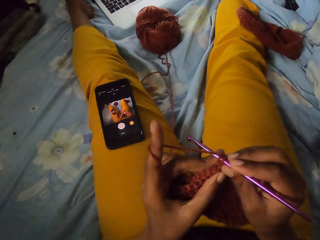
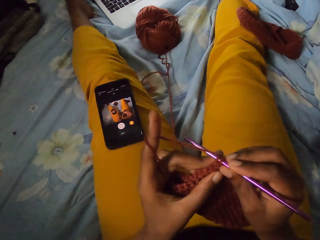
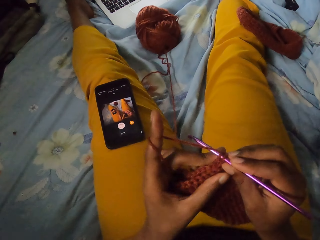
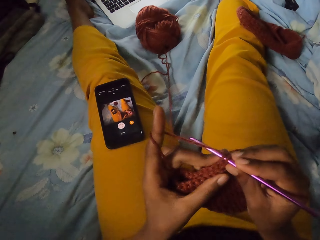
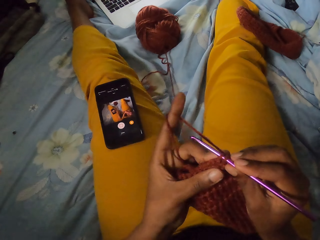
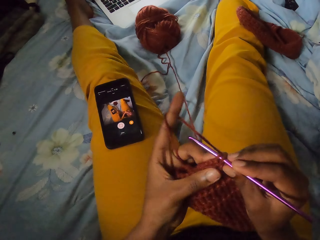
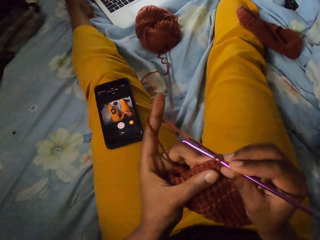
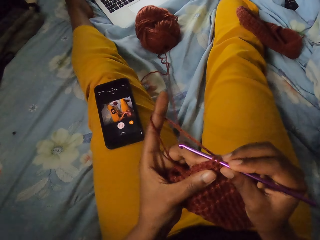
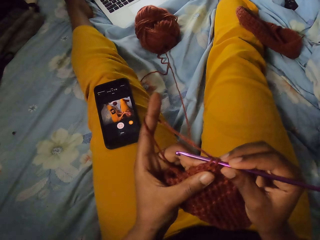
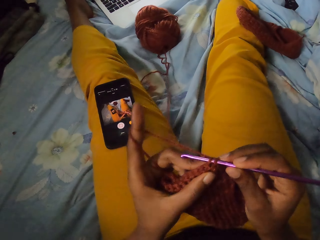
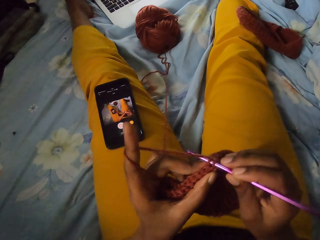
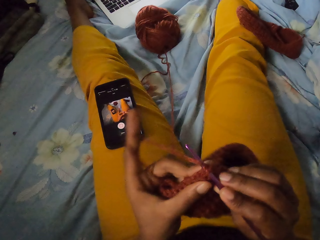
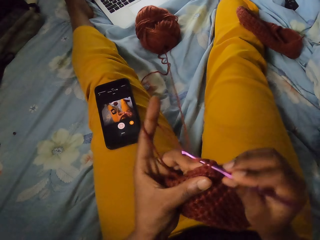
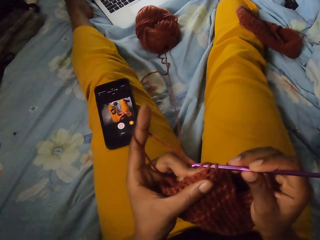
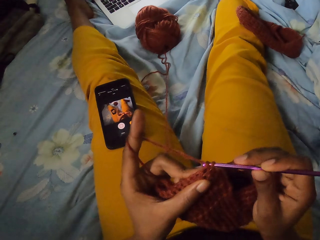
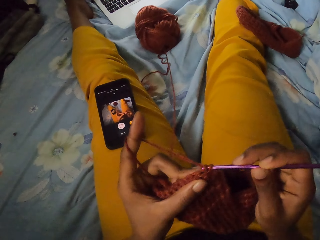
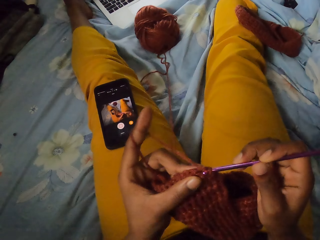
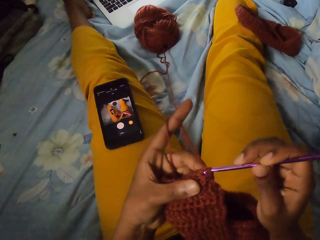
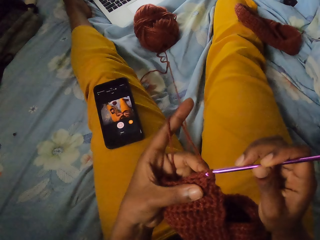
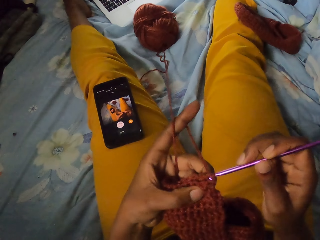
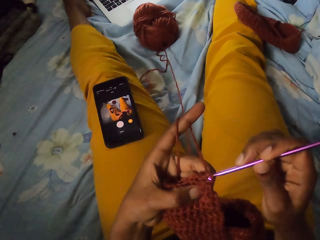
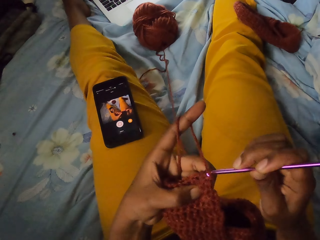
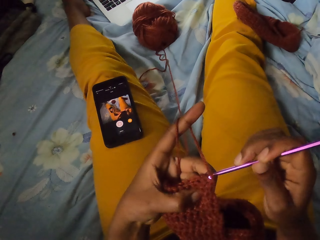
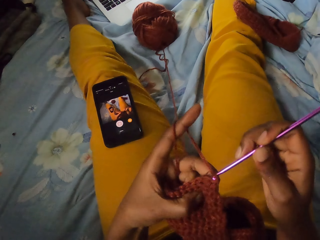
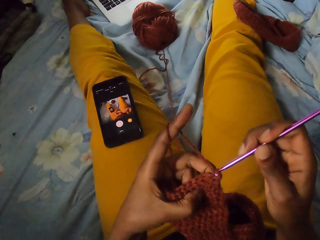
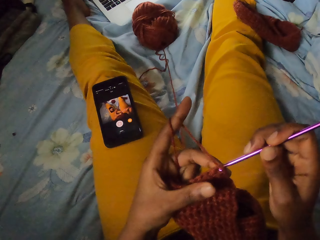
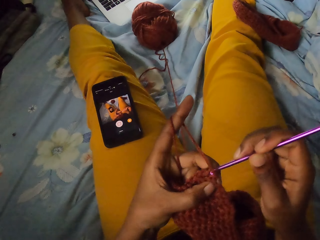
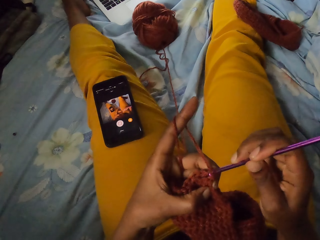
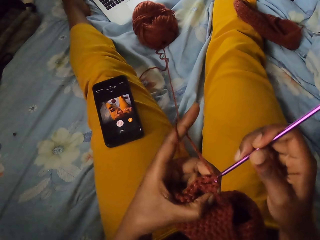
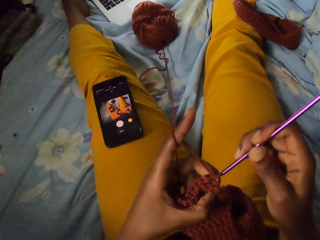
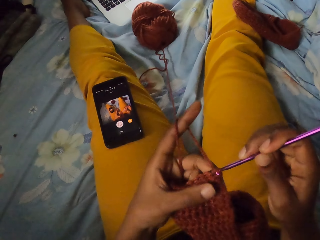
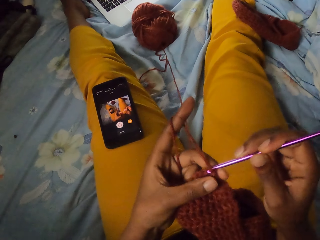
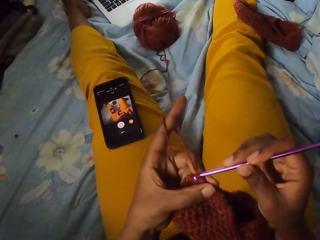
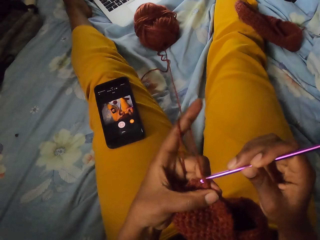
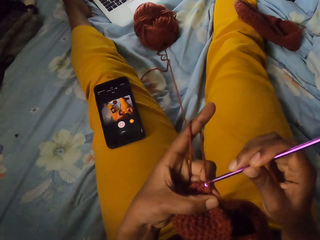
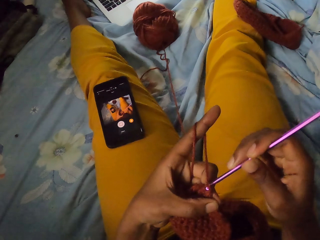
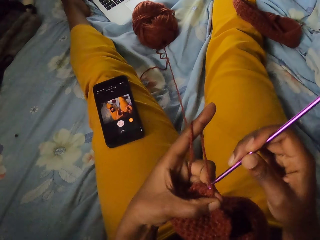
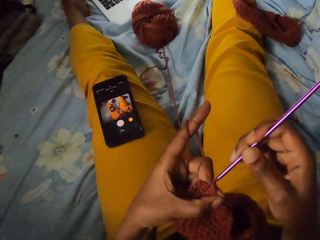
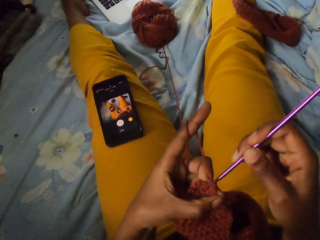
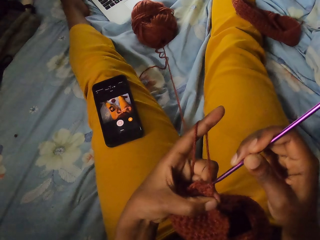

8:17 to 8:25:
The camera wearer holds the wool craft with her left hand. She crochets the wool craft with the crochet hook in her right hand and the strand of wool in her left hand.

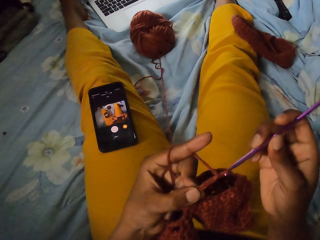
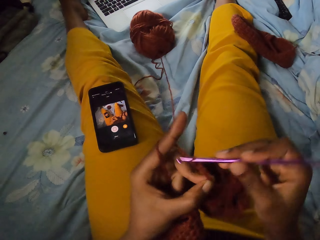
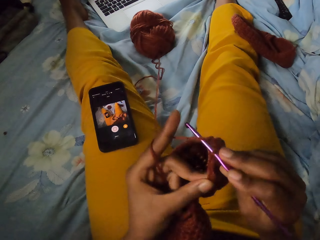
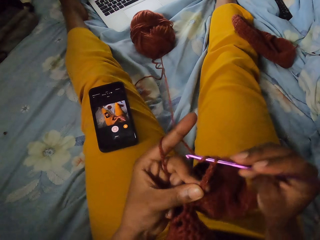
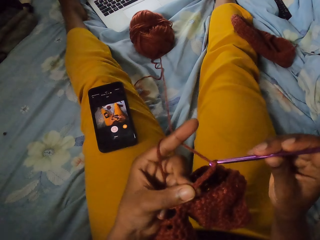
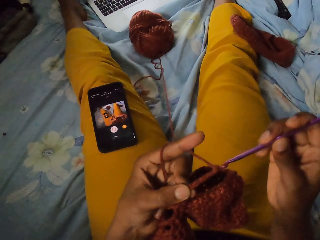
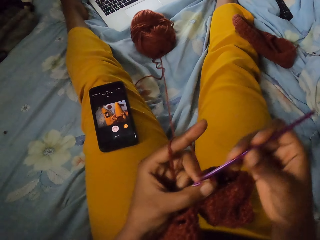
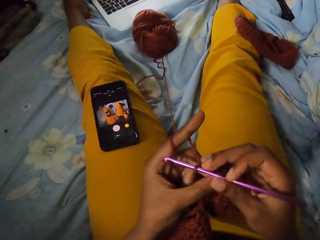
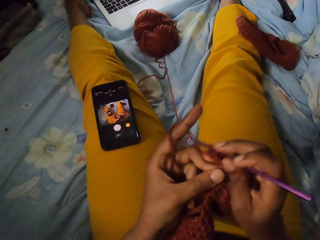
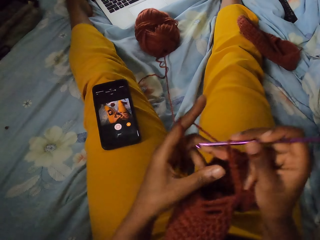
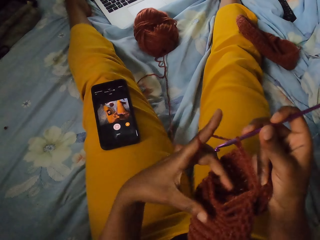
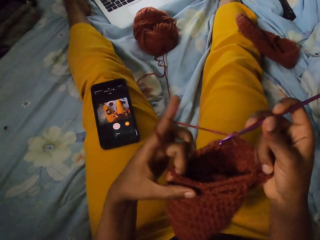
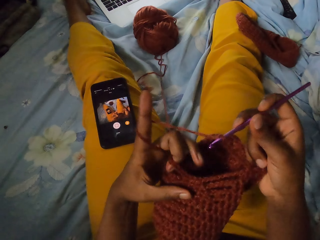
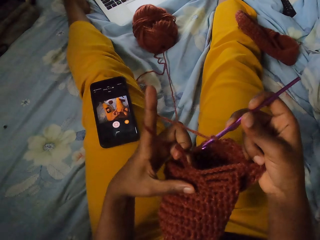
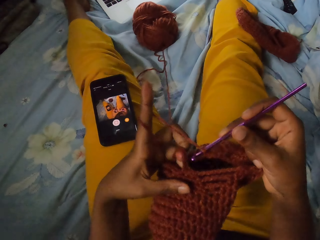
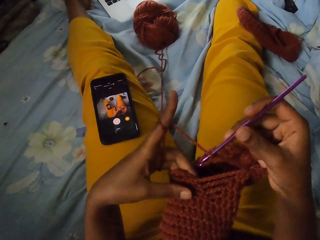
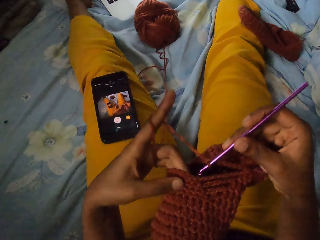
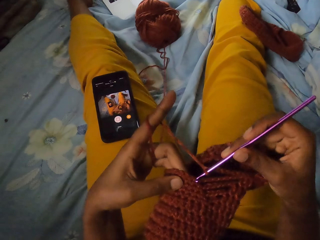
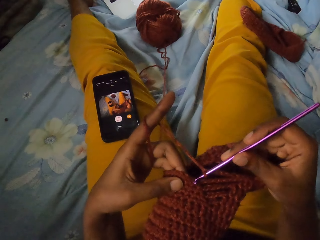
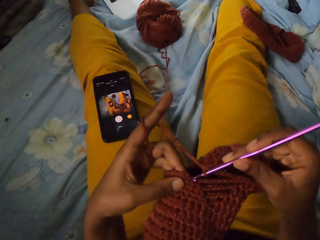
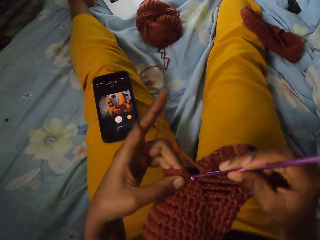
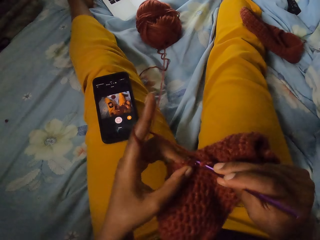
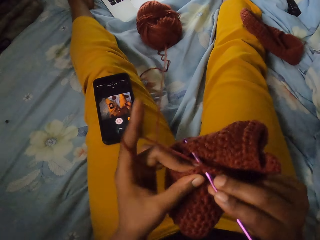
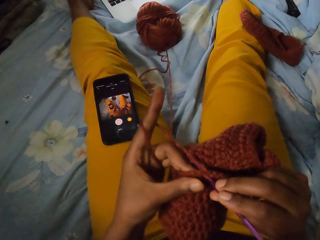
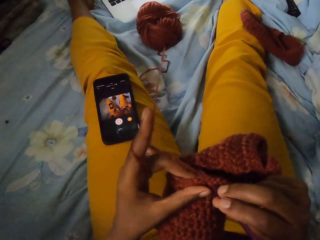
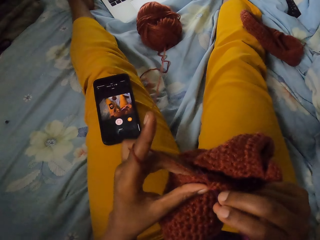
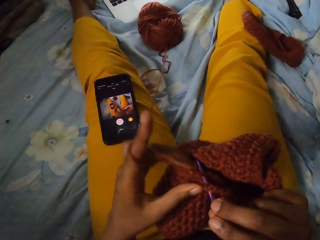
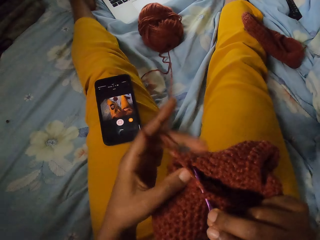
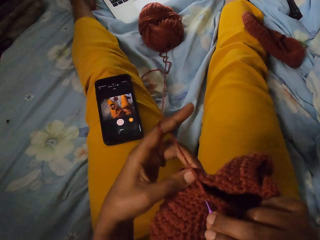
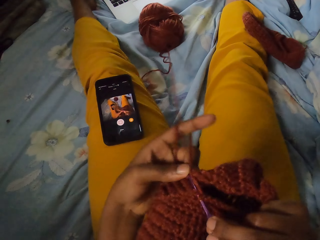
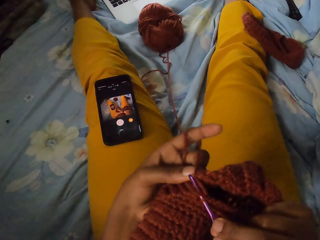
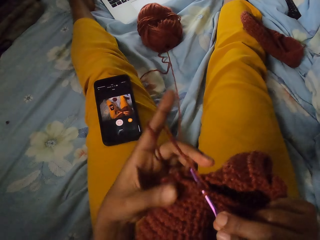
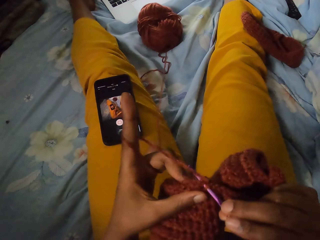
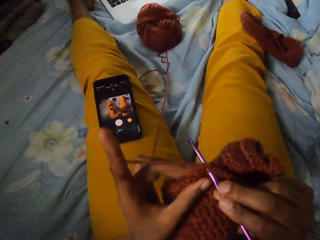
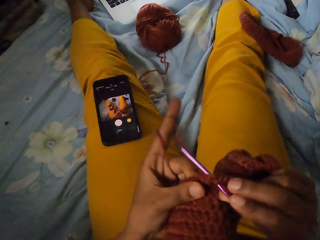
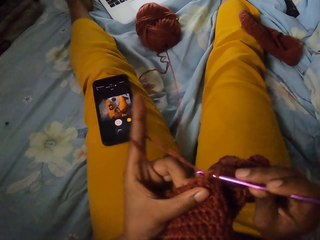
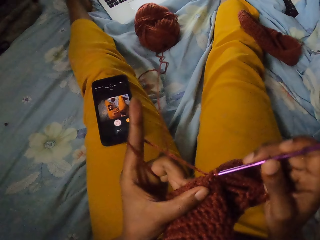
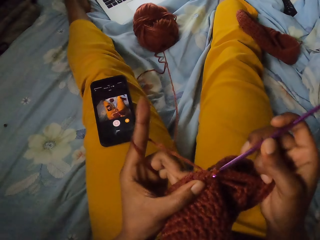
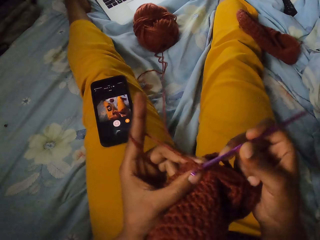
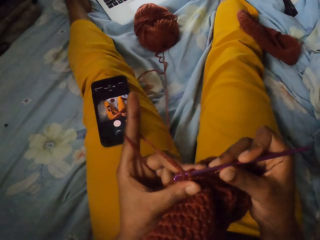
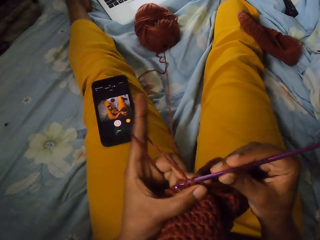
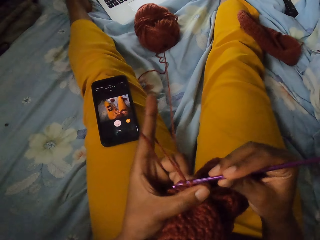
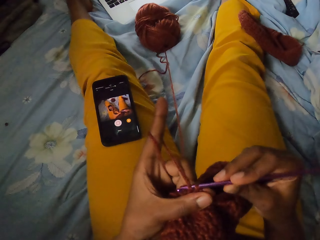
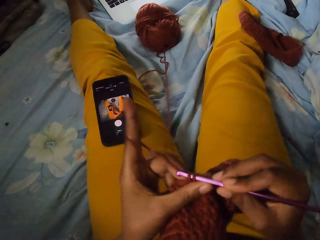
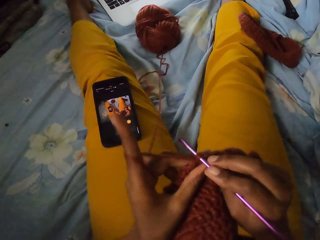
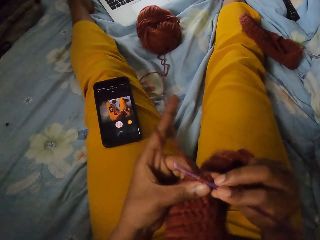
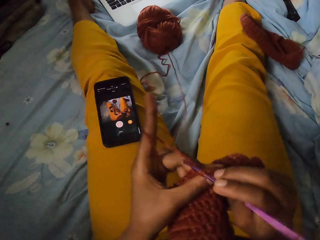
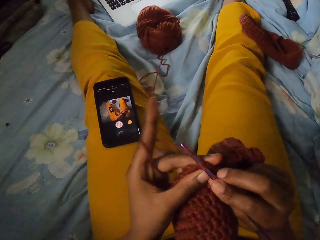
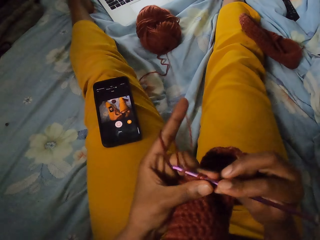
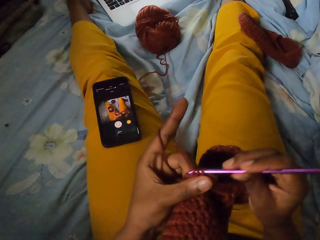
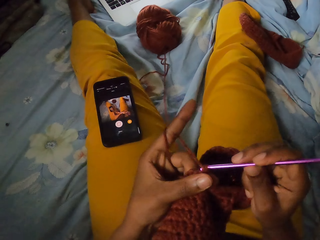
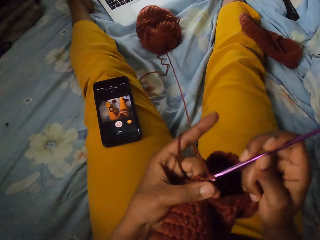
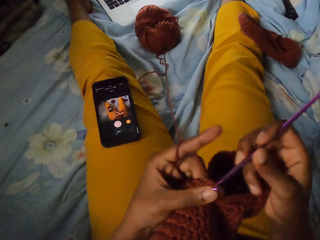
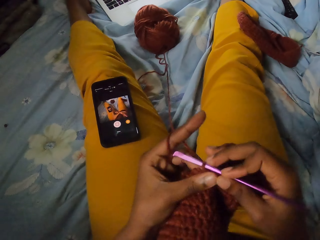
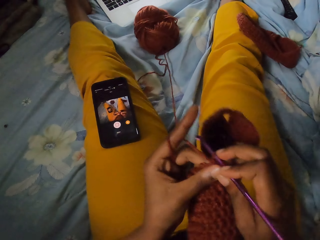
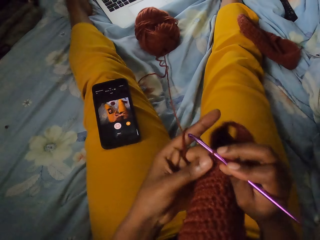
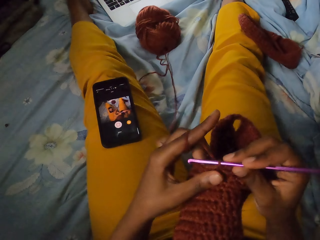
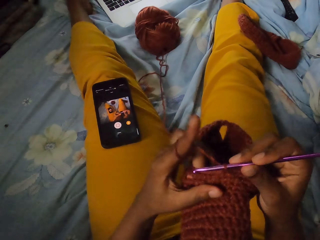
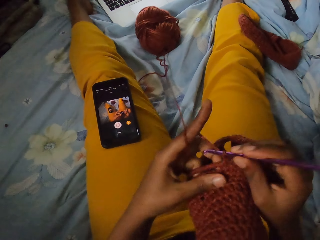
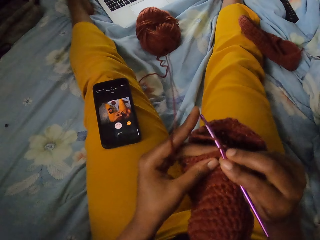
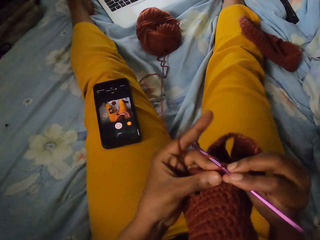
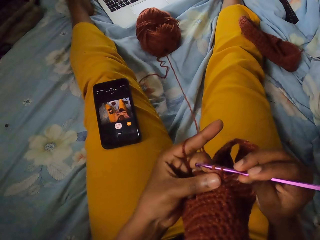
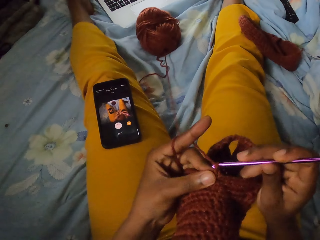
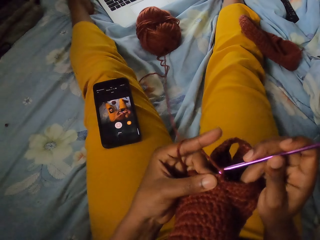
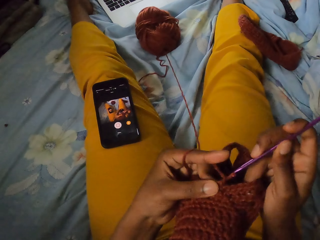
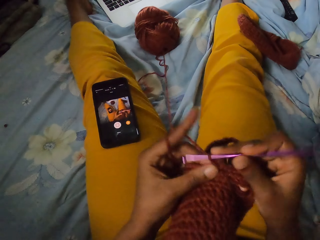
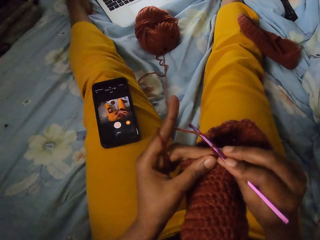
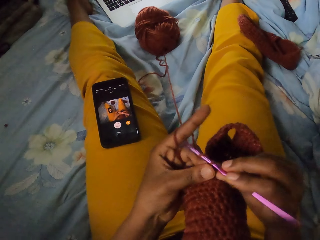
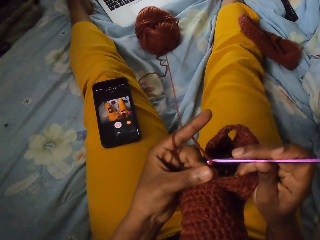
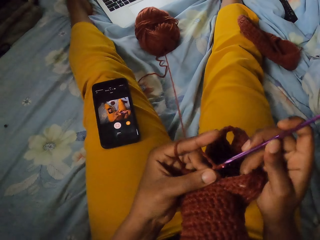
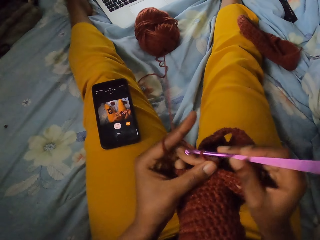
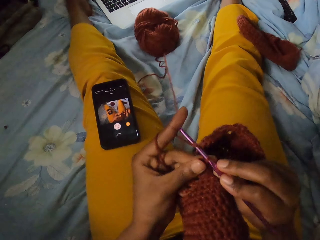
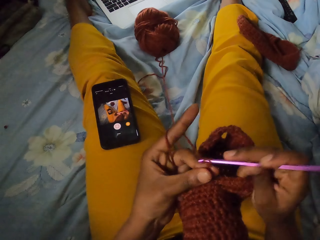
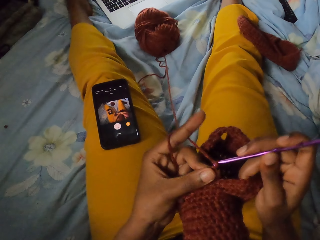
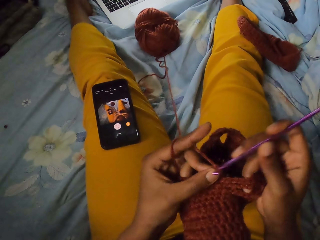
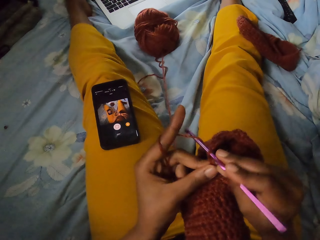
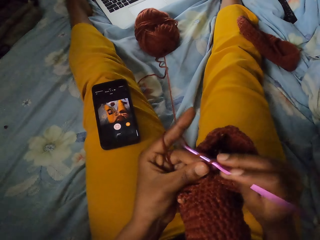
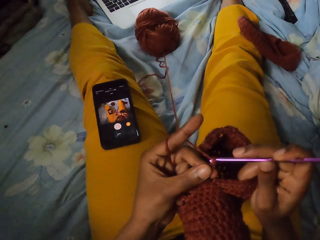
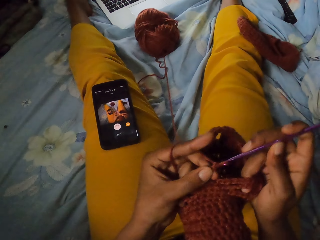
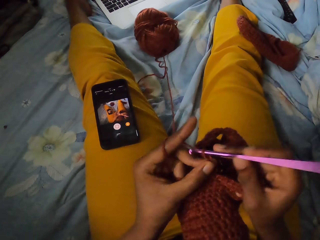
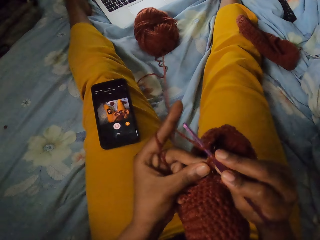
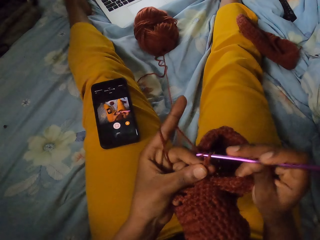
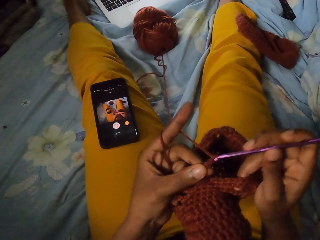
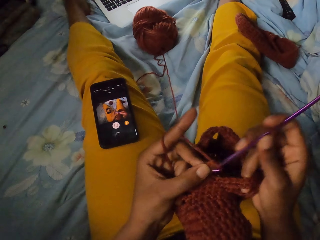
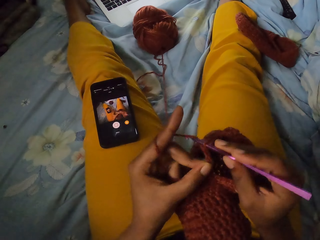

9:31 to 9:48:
The camera wearer adjusts the wool craft with her left hand. She crochets the wool craft with the crochet hook in her right hand and the strand of wool in her left hand.
